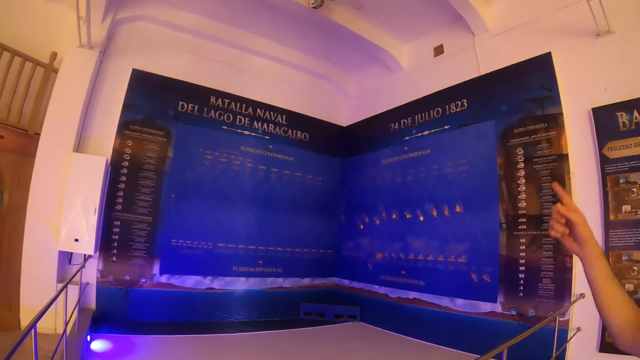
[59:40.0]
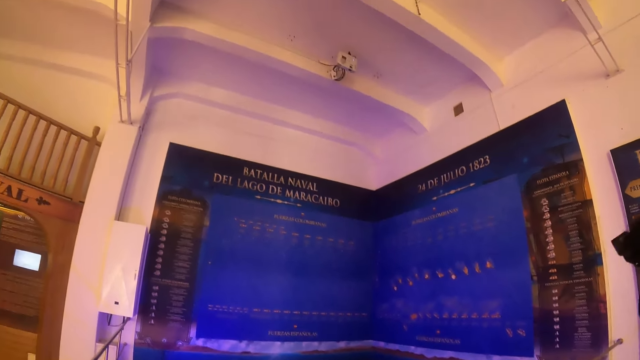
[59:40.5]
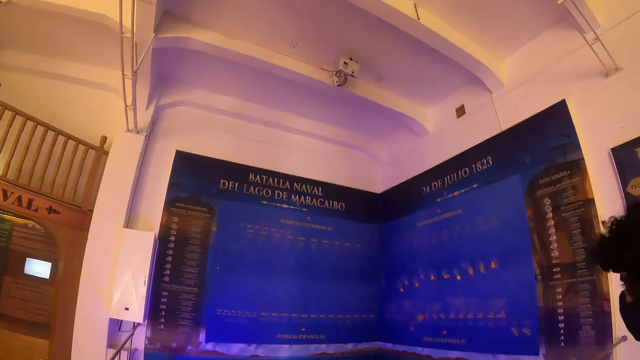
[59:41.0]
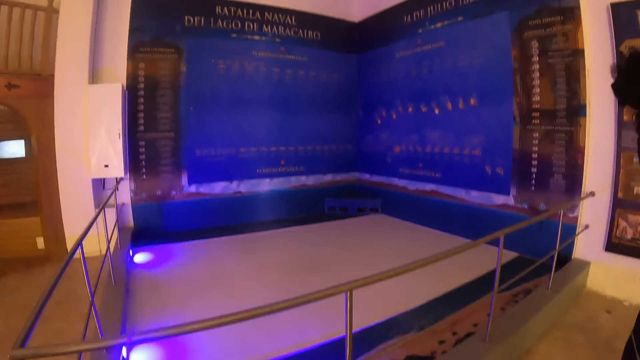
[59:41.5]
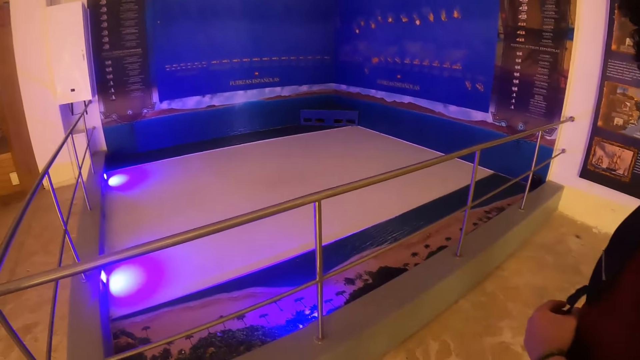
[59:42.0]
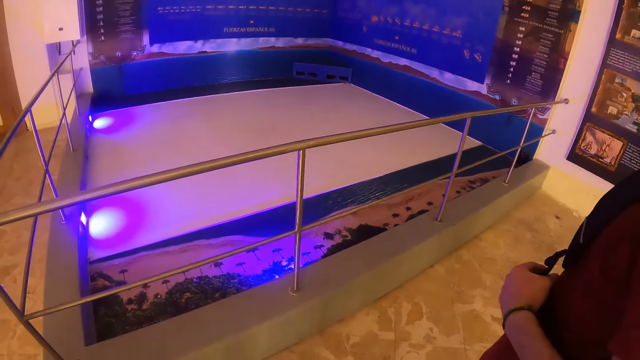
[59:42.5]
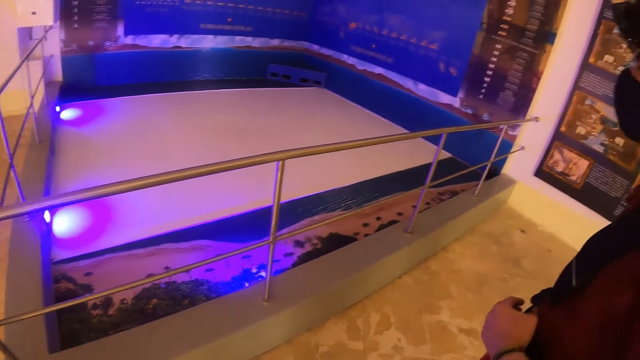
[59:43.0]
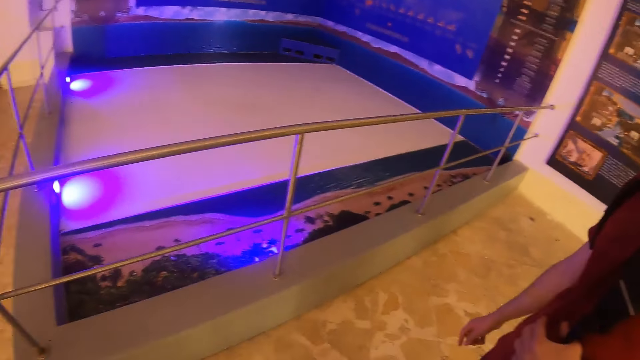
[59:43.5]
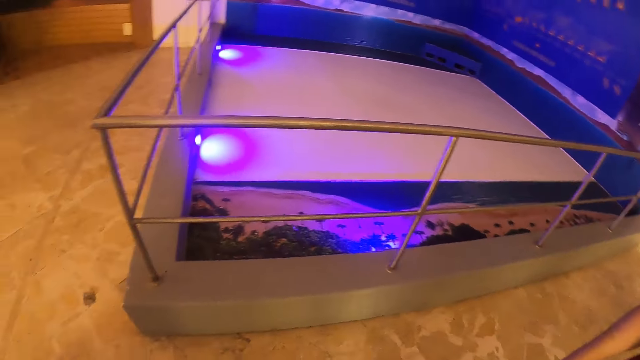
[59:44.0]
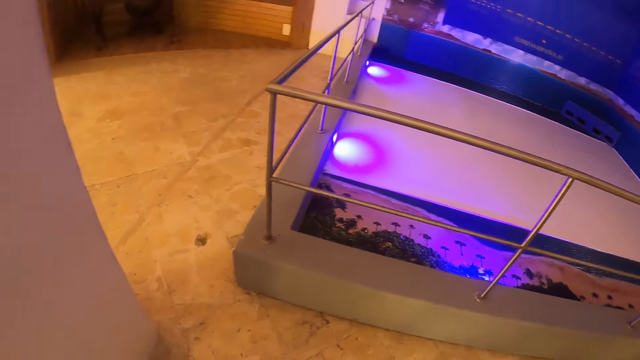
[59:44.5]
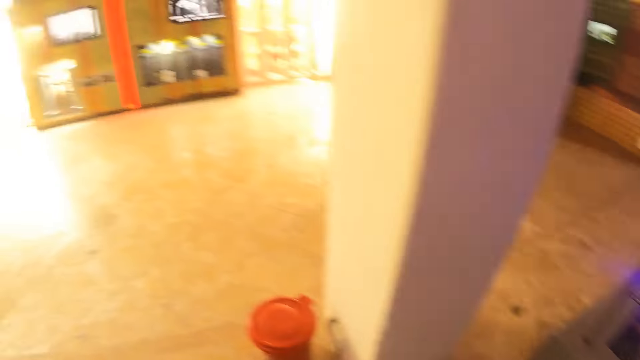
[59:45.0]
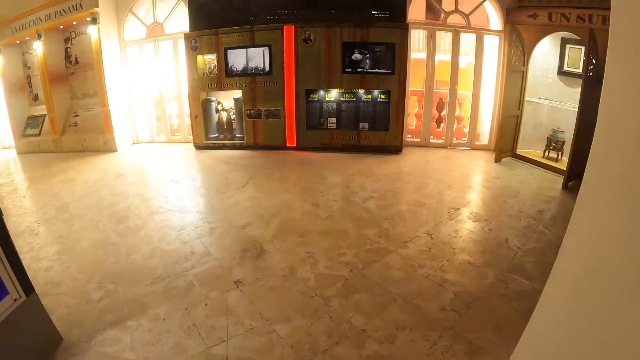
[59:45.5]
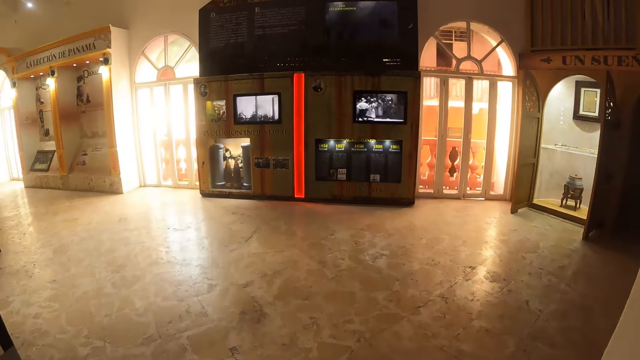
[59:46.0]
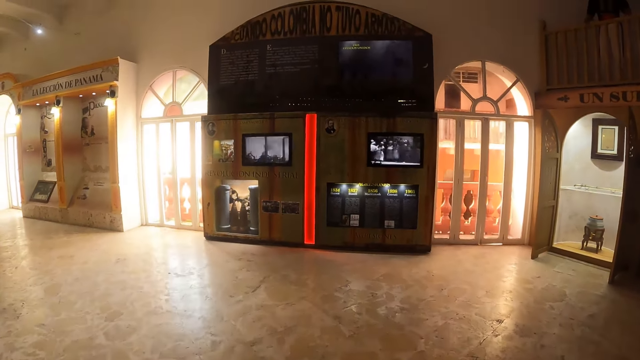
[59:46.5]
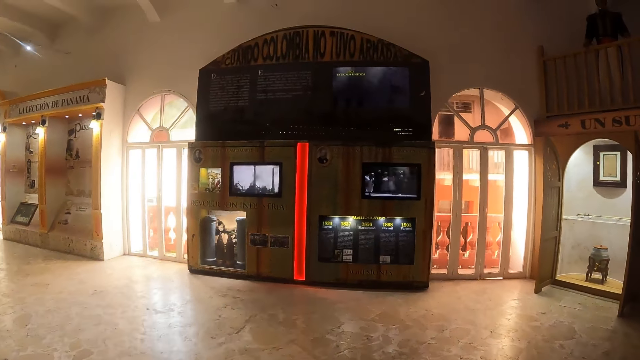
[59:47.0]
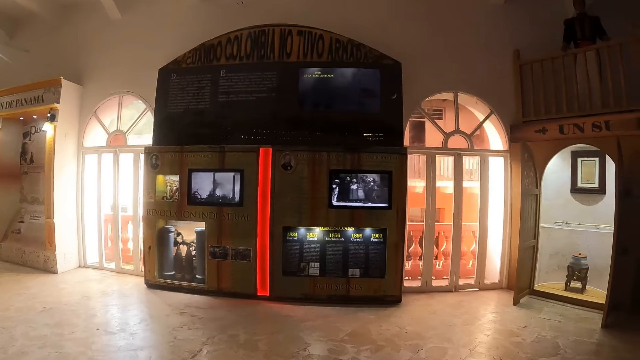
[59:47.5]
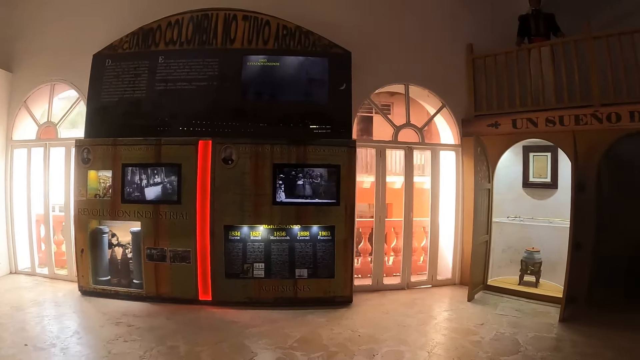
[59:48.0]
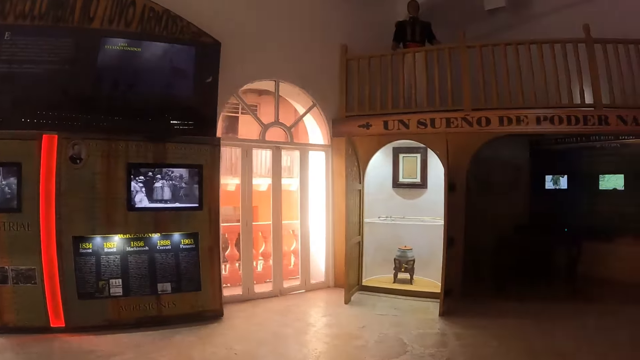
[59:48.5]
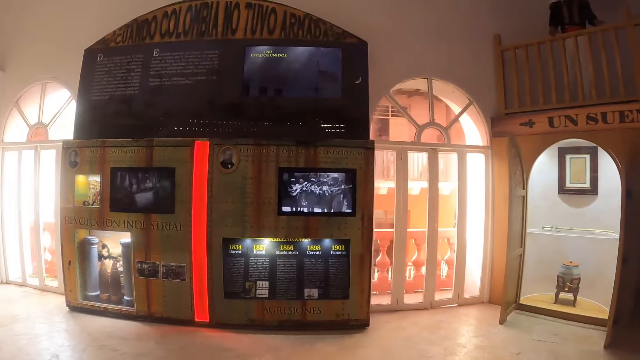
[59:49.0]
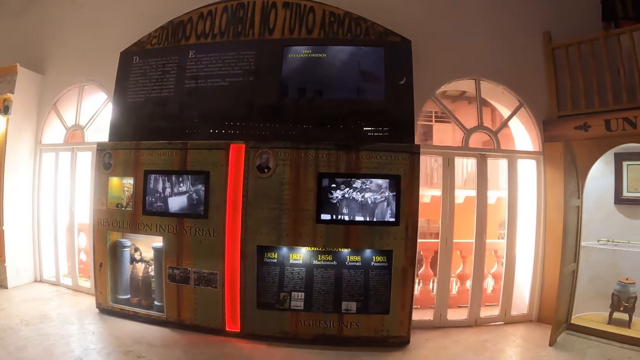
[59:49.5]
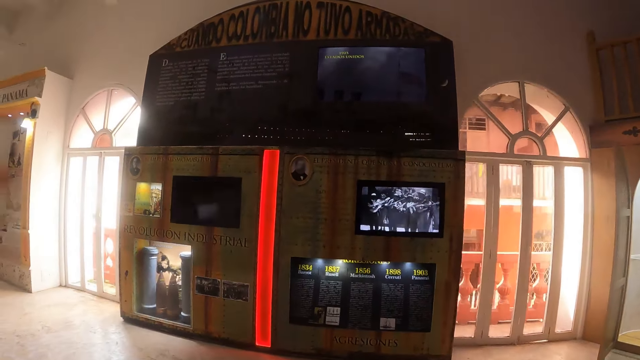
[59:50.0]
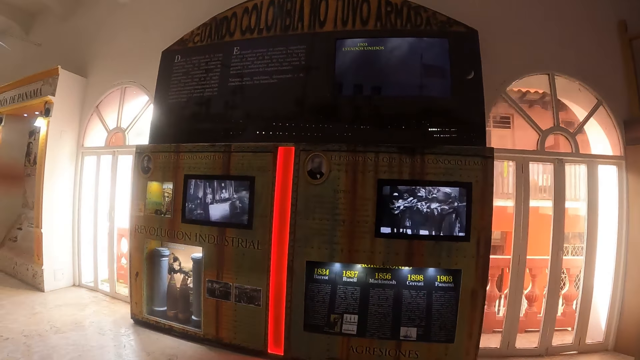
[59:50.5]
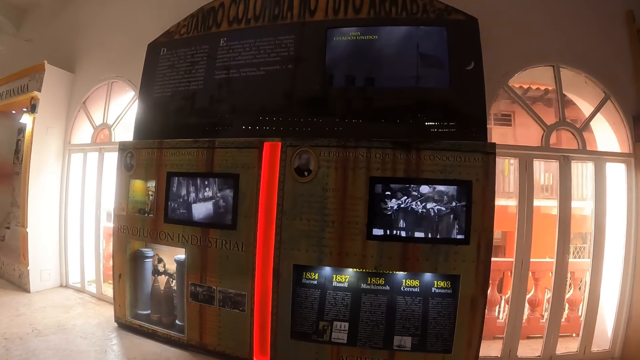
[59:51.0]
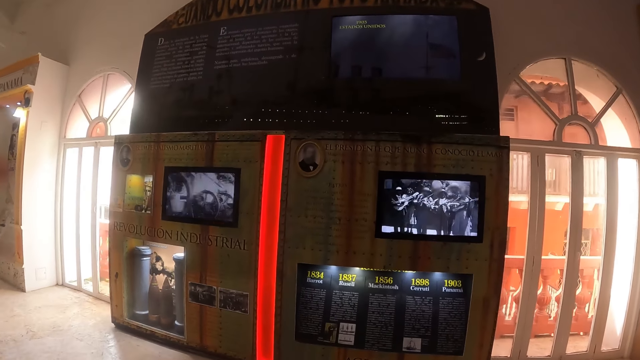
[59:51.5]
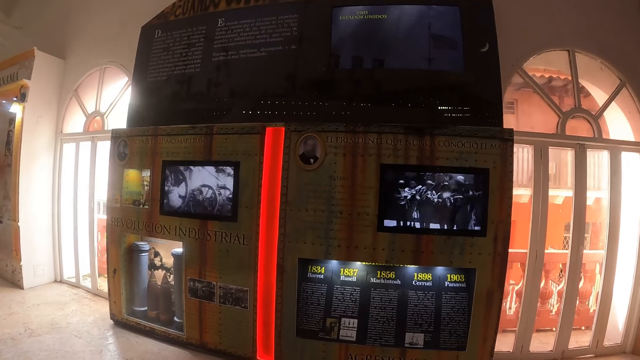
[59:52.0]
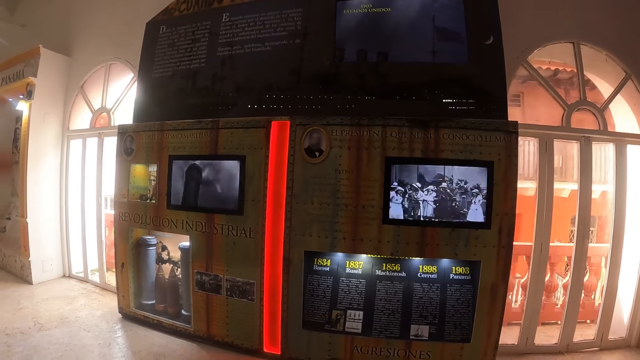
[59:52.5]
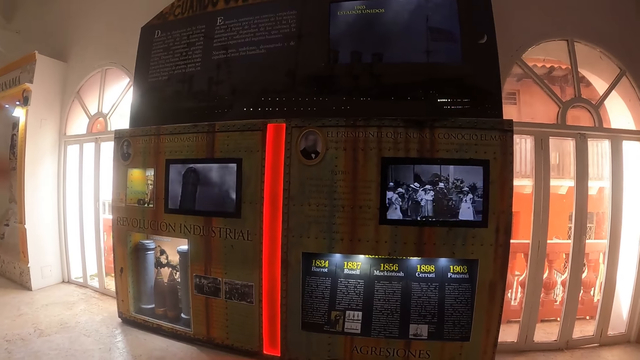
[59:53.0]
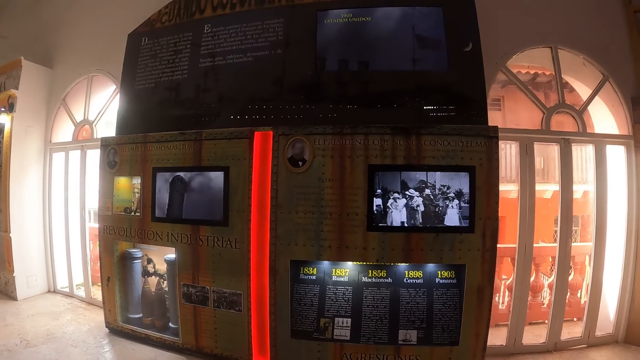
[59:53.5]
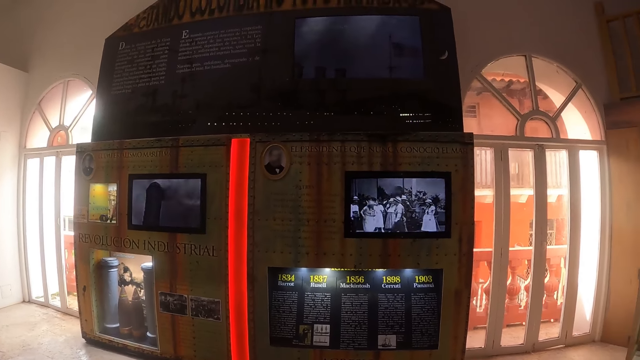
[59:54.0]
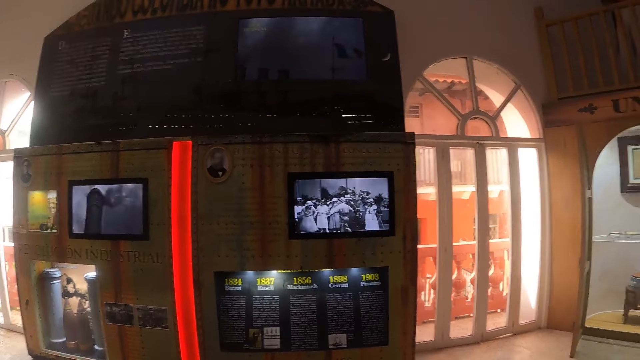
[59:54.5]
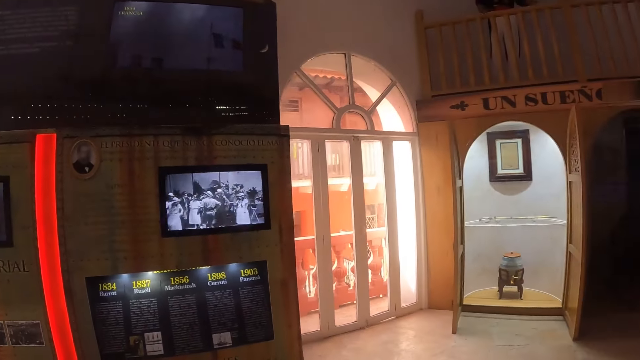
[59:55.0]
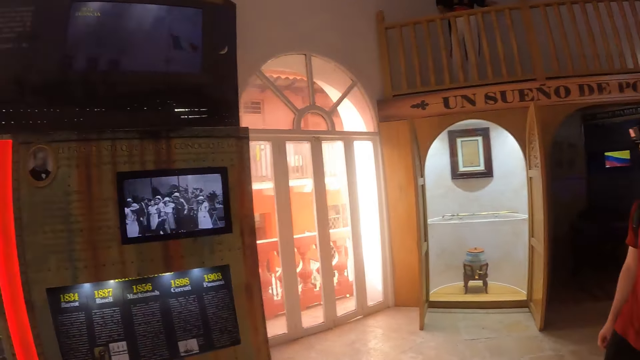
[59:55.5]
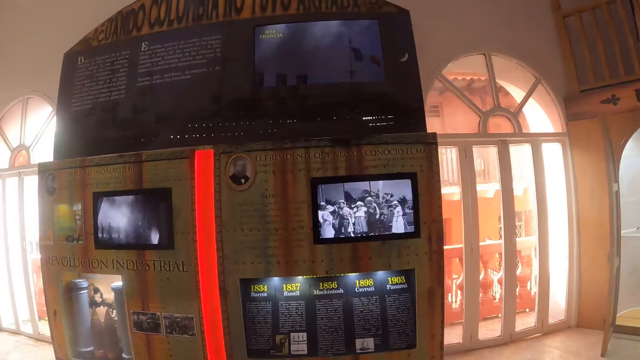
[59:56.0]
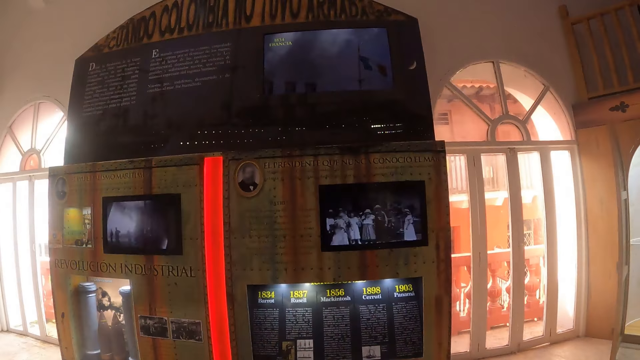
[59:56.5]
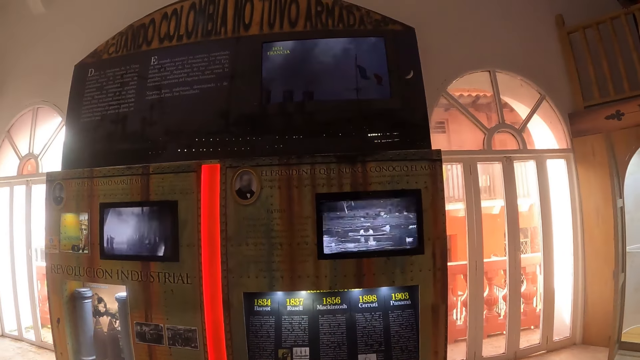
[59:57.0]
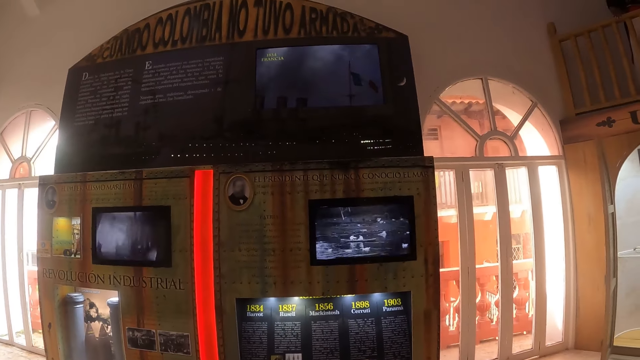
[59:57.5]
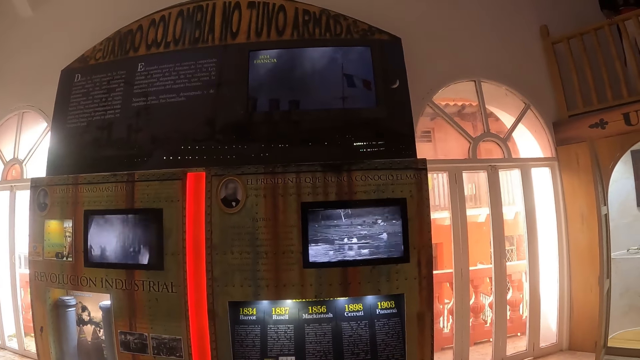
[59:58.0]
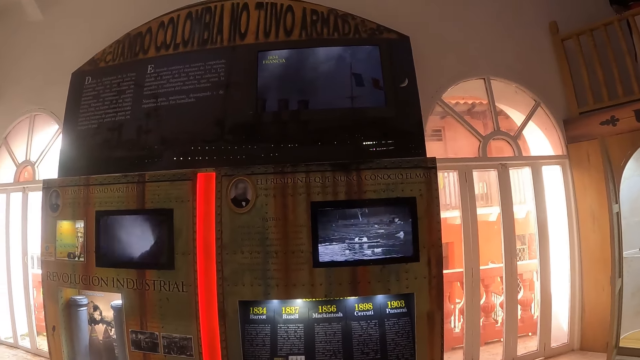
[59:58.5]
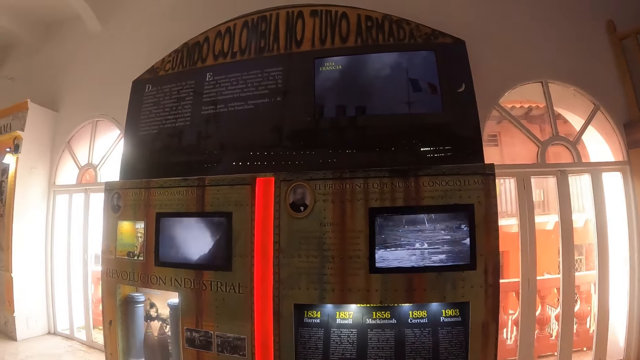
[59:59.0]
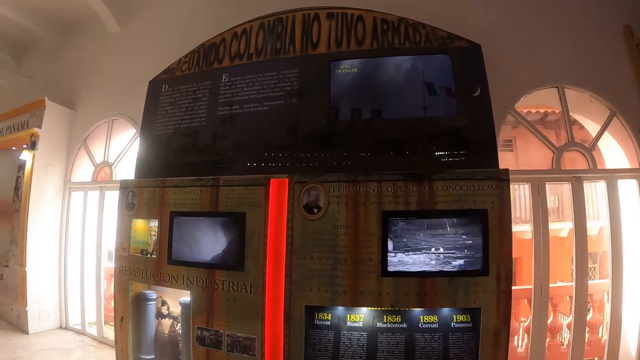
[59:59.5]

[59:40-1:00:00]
A man points at the ceiling. The camera wearer looks at the ceiling. They look around and walk around. They look at the displayed screens on the wall.
